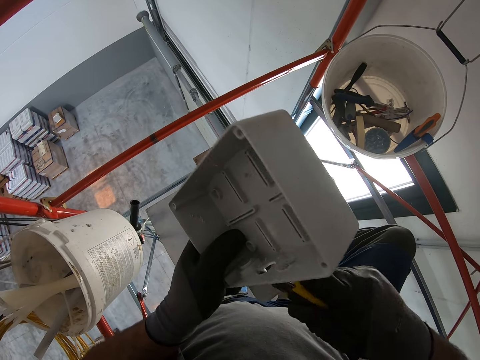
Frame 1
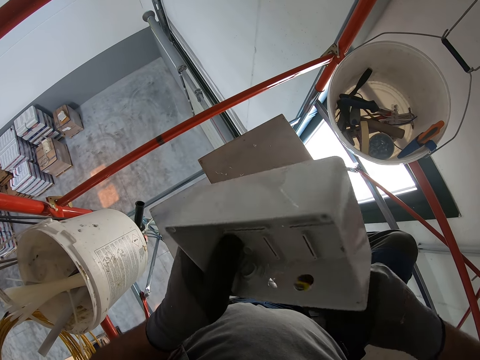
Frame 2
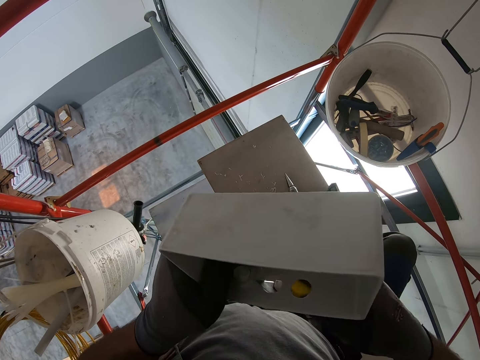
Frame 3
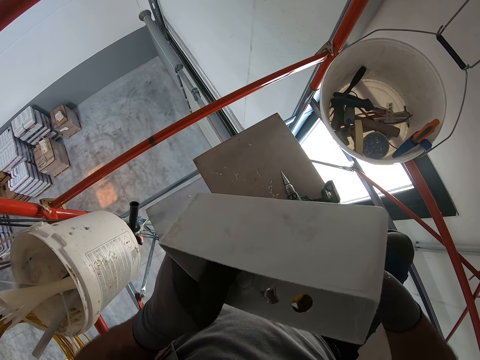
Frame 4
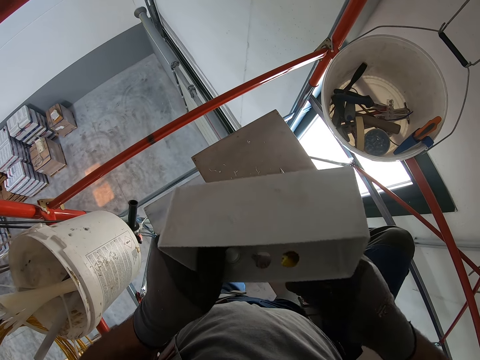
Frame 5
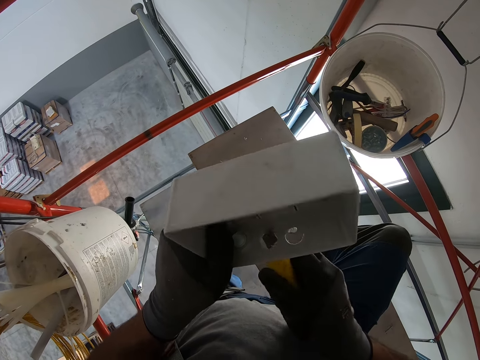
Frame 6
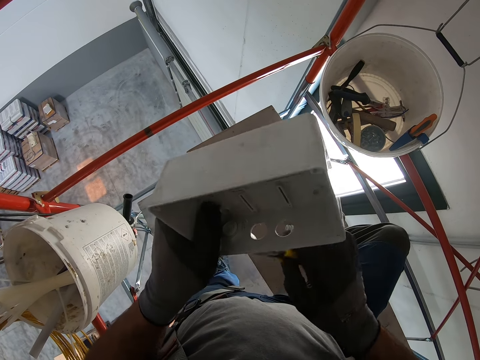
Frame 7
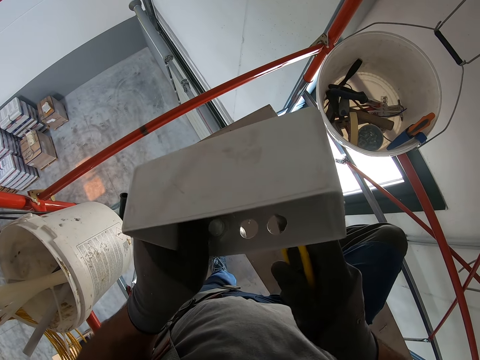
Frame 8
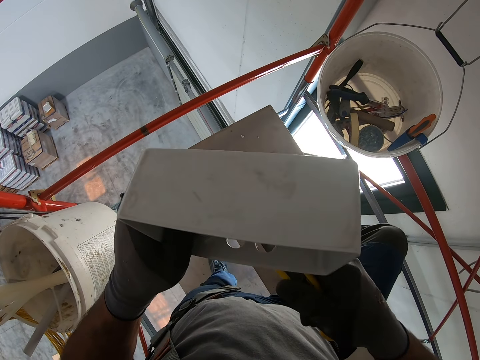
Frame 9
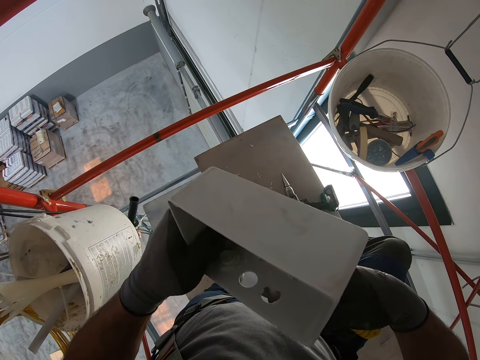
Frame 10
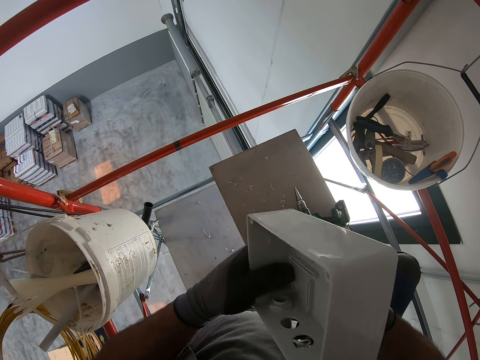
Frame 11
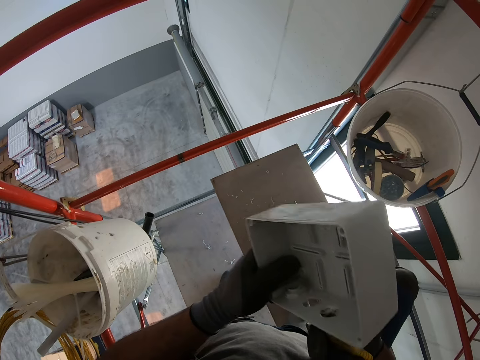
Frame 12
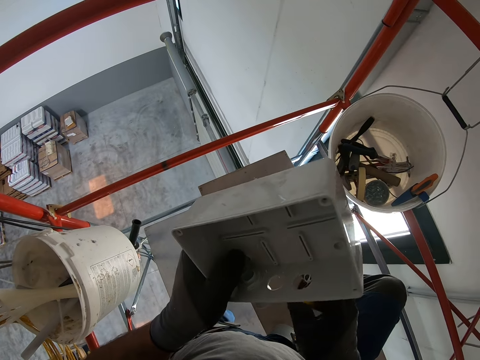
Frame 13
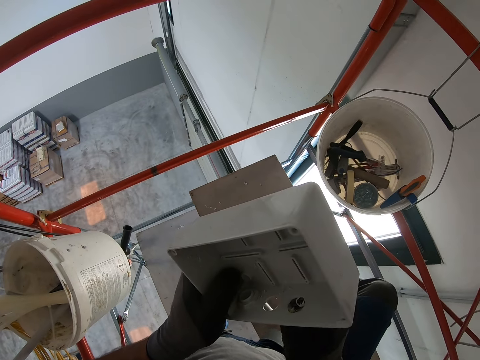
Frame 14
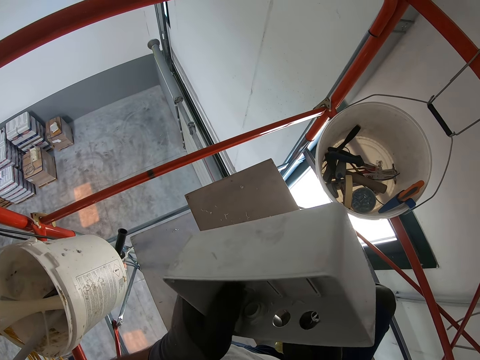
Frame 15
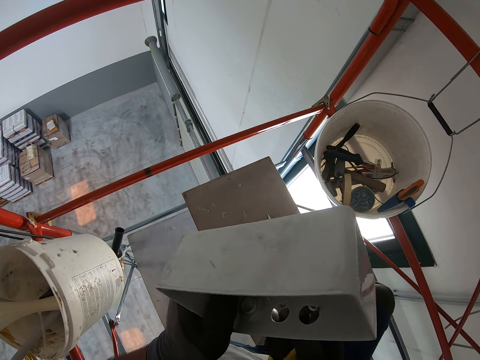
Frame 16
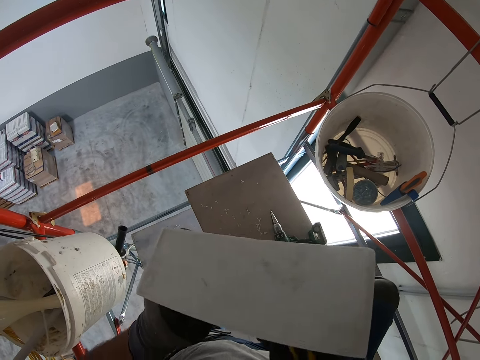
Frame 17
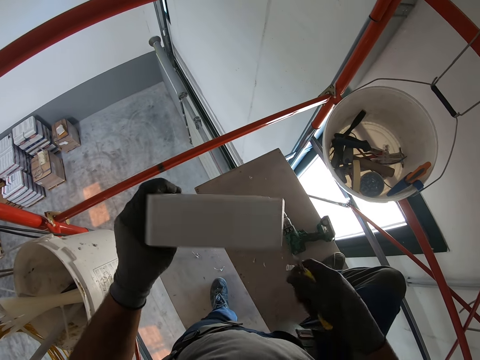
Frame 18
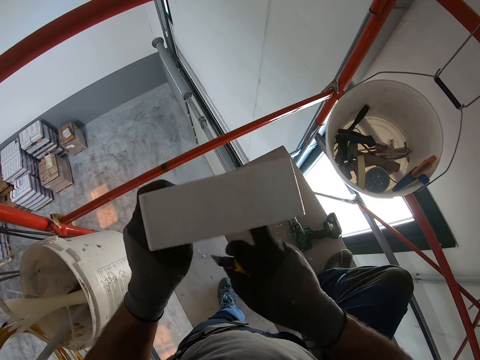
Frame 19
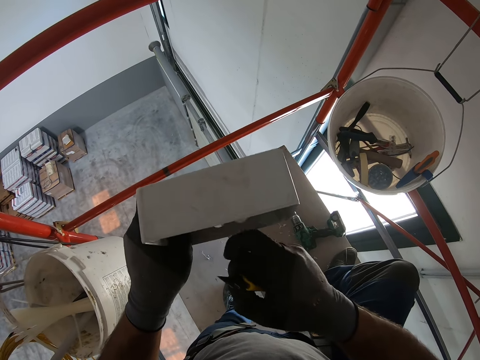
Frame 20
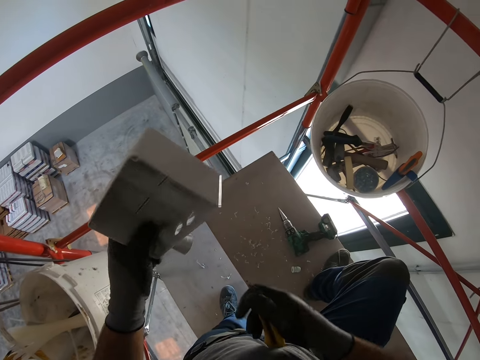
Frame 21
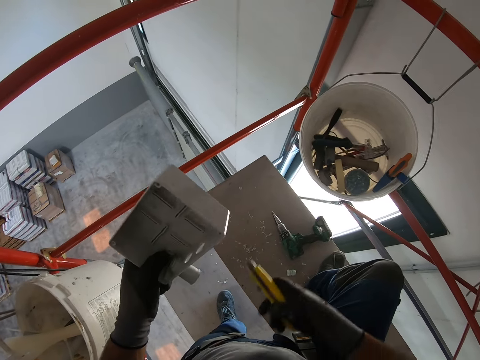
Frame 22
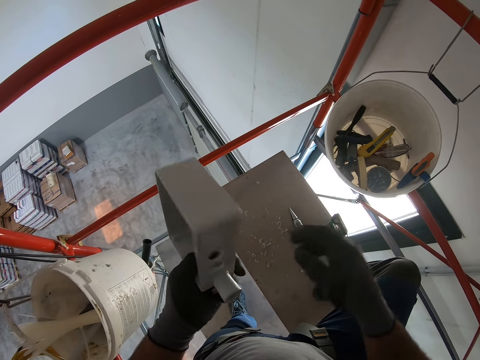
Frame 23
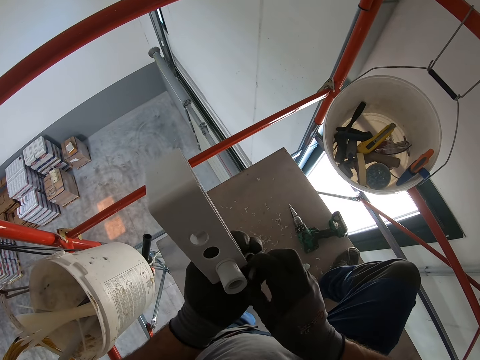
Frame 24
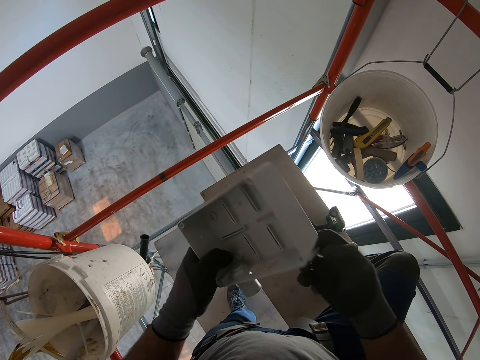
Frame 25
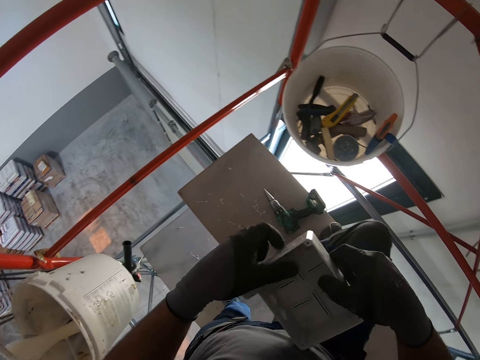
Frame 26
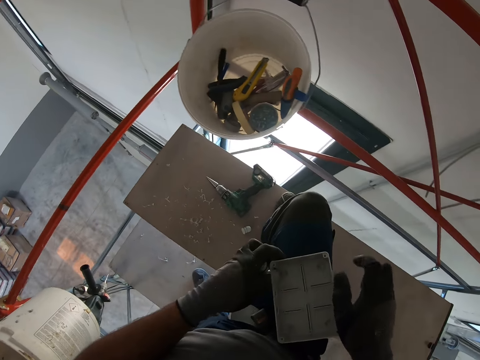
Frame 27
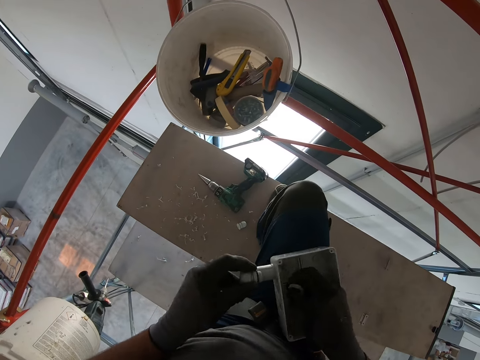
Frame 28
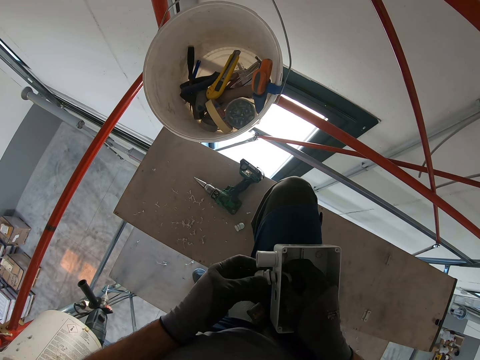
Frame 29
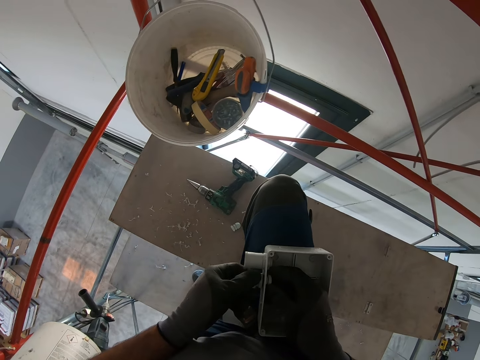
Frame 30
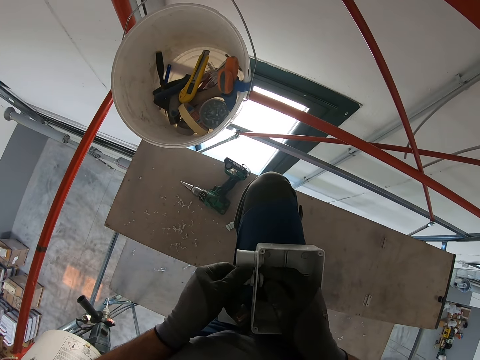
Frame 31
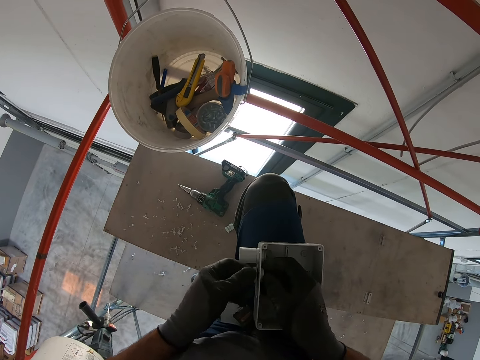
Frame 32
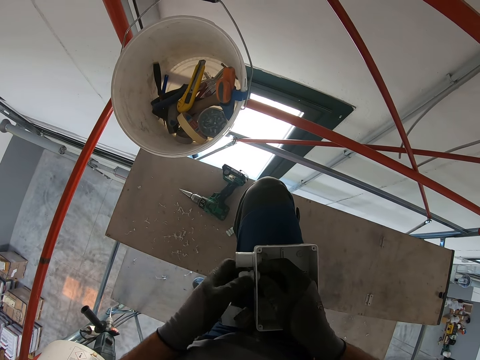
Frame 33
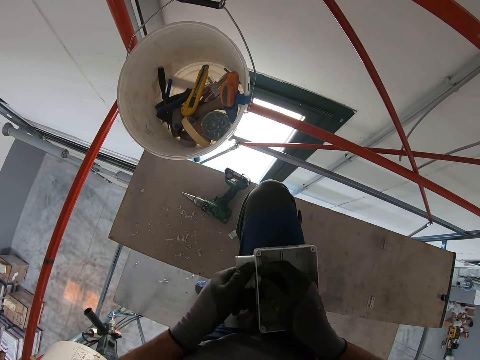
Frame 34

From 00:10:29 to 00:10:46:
The camera wearer wipes the fuse box with his hand. He throws the utility knife into the bucket. He picks the fuse holder from his hand. He moves the fuse box to his hip. He holds the socket cover. He places the fuse holders on the fuse box. He fixes the terminal screws.

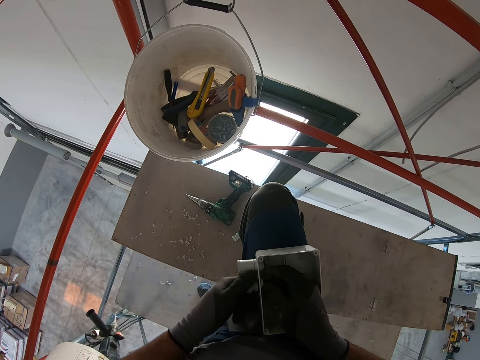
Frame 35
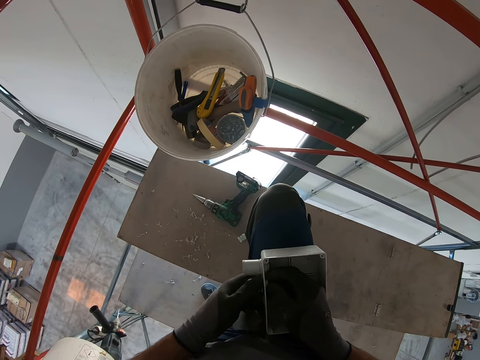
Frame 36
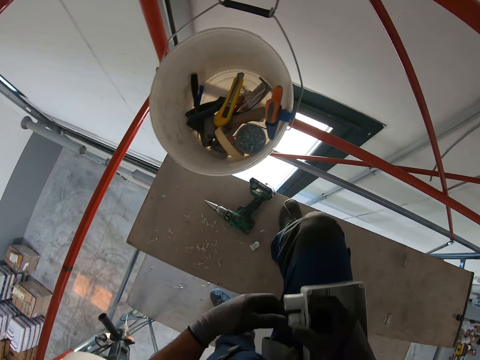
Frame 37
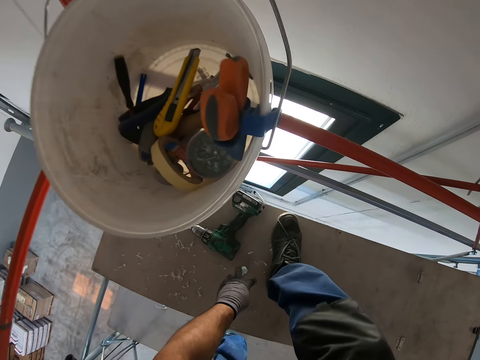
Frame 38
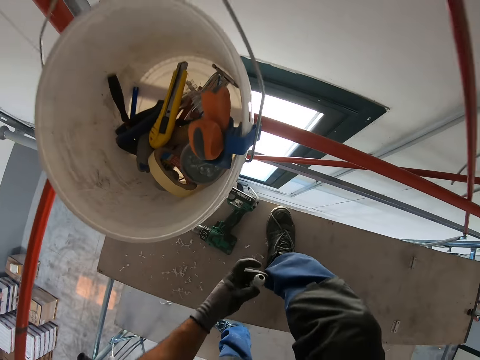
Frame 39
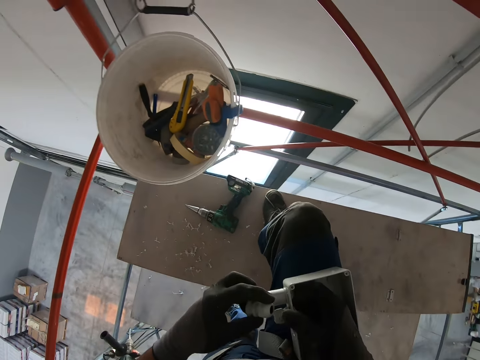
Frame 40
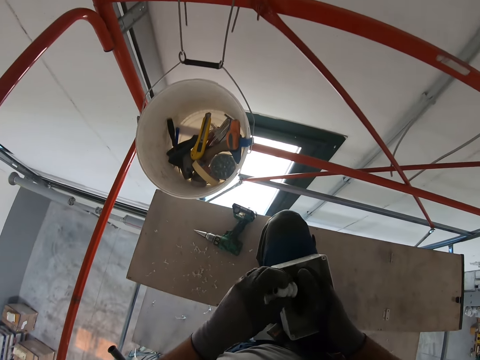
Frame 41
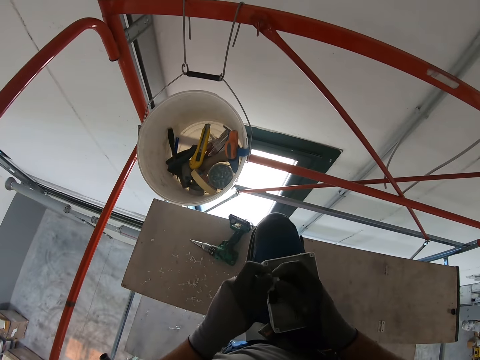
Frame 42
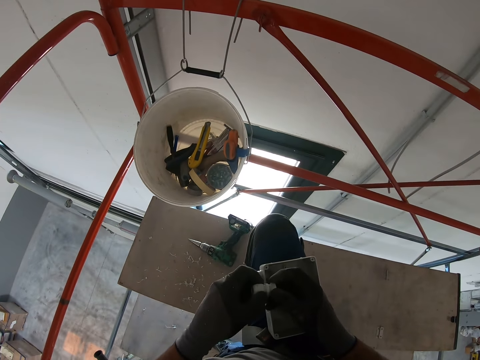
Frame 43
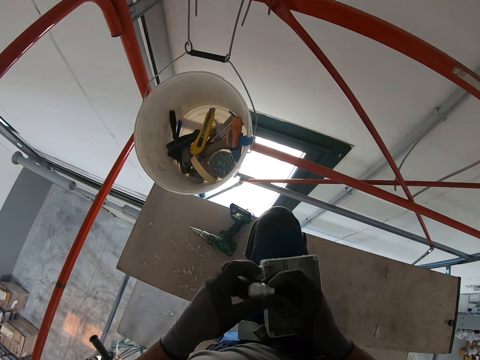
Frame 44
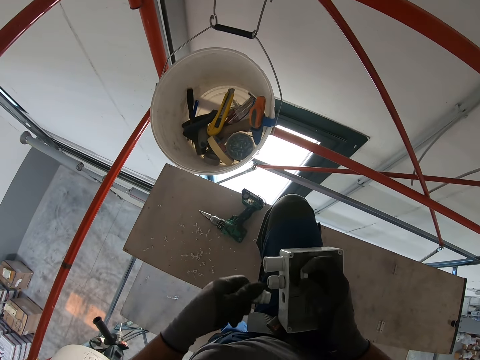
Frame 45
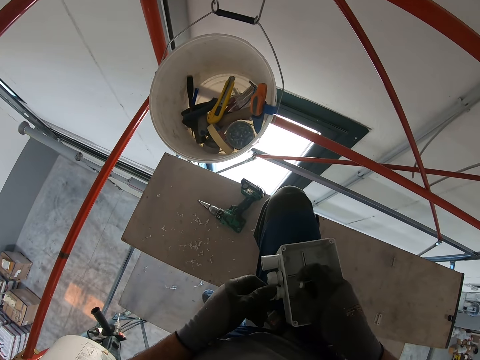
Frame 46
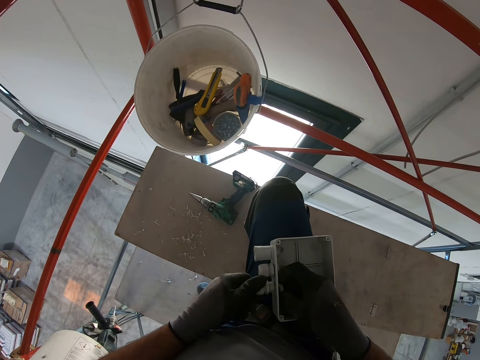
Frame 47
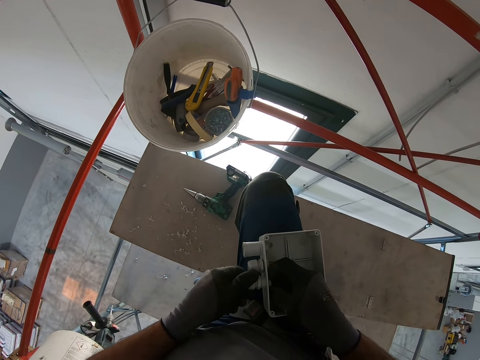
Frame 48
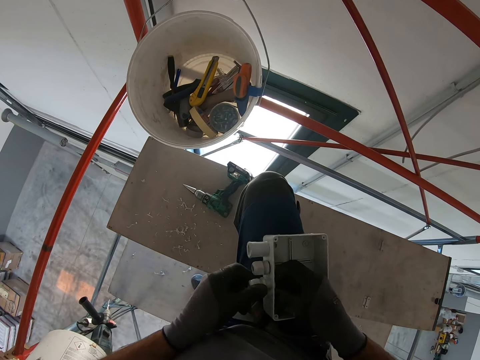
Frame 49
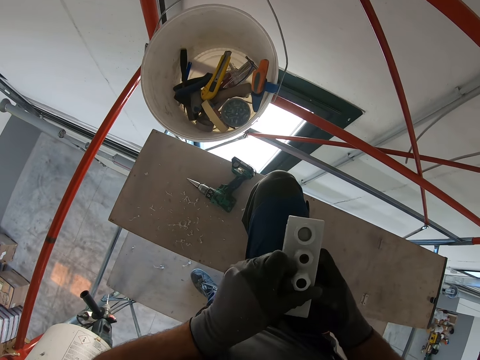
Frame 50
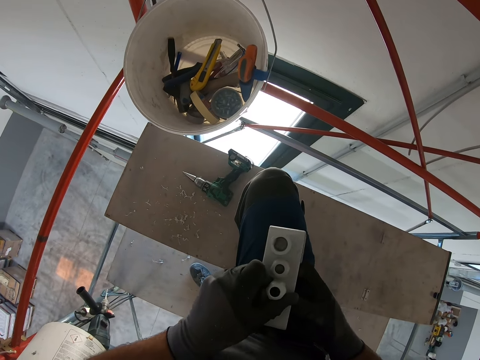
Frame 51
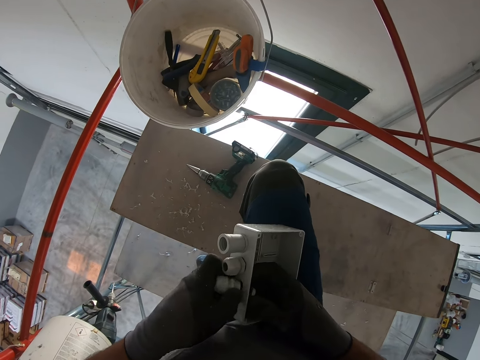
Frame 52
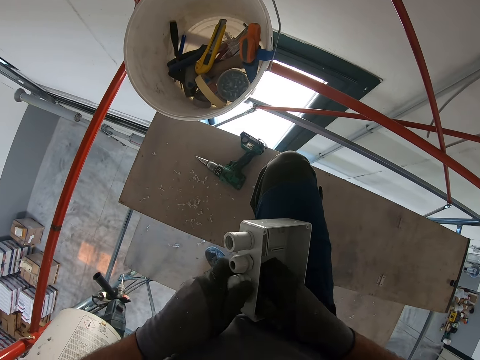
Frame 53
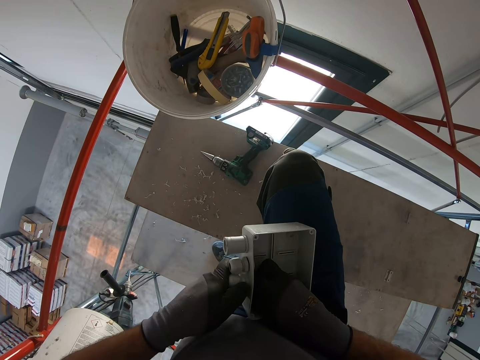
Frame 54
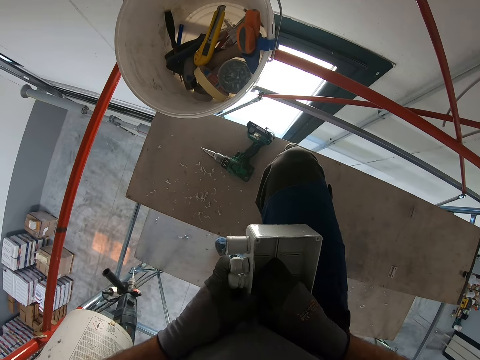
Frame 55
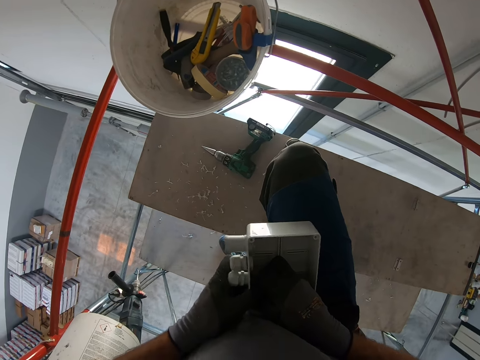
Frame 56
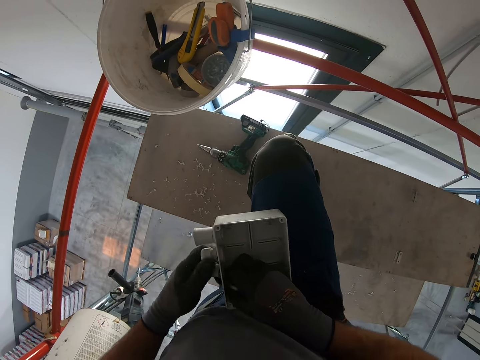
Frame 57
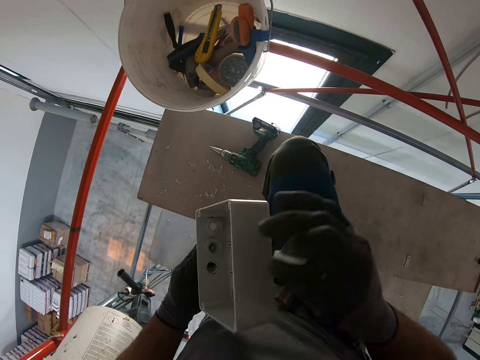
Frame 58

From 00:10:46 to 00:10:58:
The camera wearer picks up the fuse holder or terminal screw. They separate the fuse holders. They place the fuse holders on the fuse box. They uncover the terminal screw. They fix the terminal screws. They remove the fuse holders from the fuse box.
